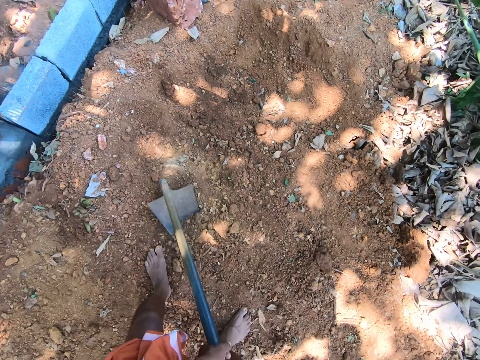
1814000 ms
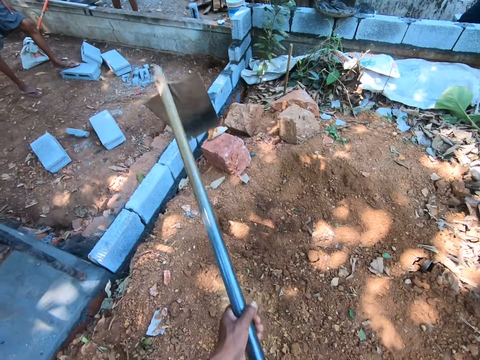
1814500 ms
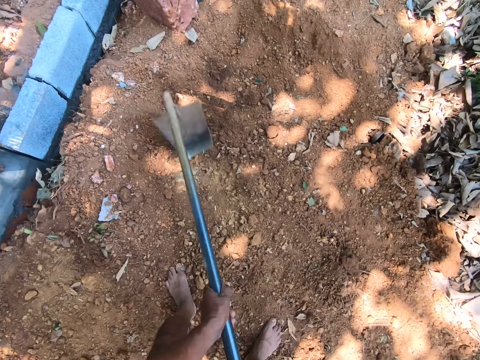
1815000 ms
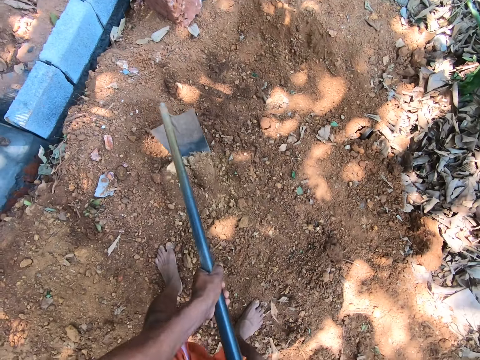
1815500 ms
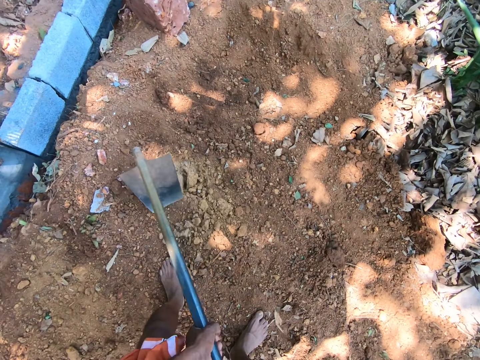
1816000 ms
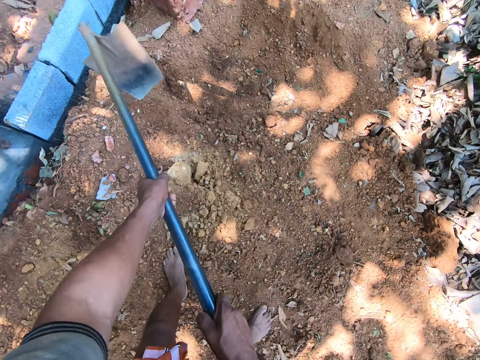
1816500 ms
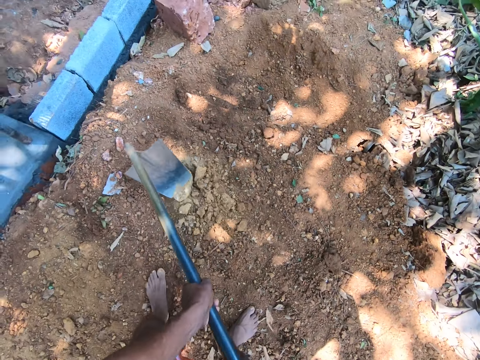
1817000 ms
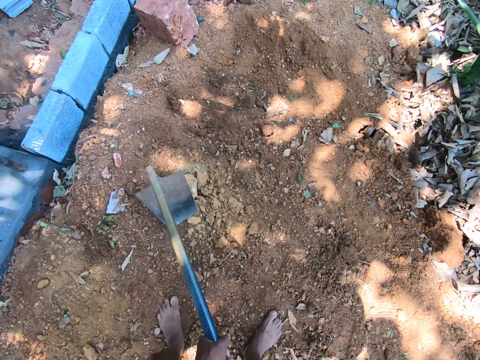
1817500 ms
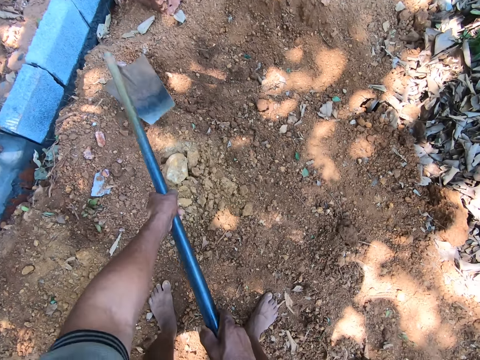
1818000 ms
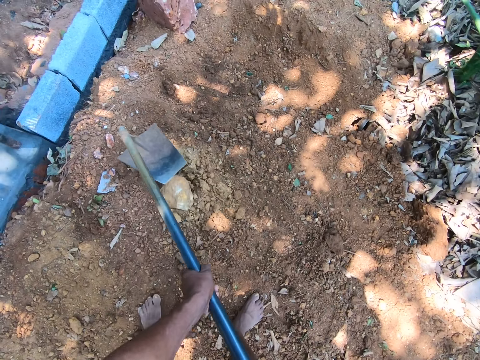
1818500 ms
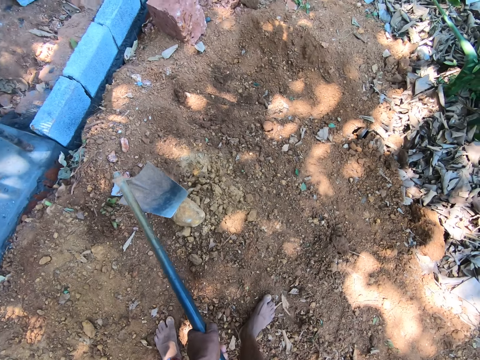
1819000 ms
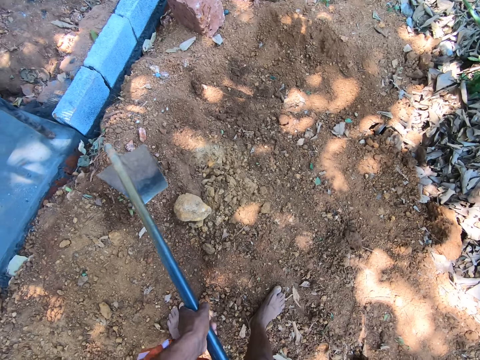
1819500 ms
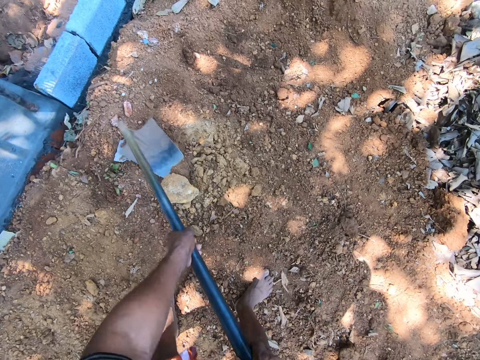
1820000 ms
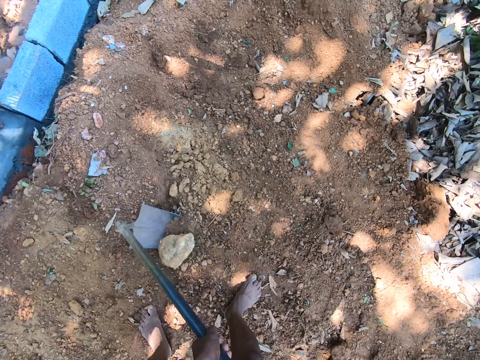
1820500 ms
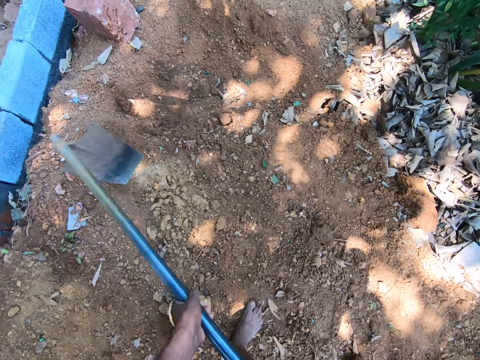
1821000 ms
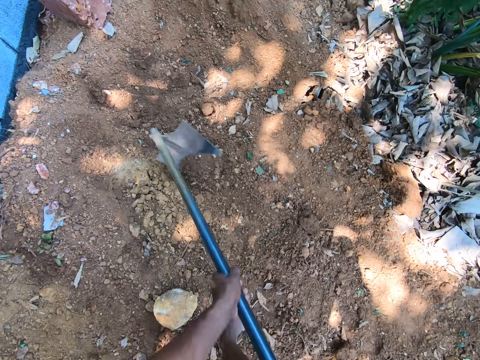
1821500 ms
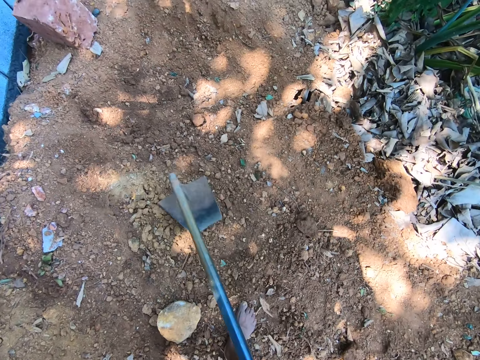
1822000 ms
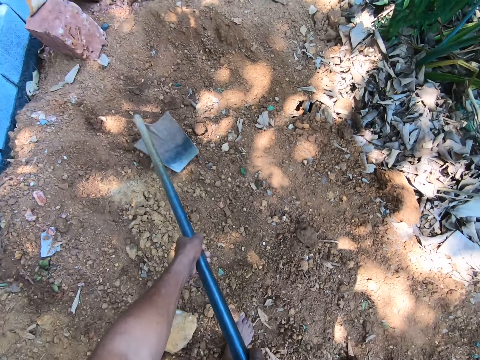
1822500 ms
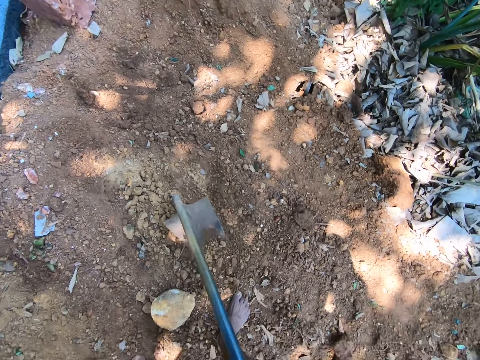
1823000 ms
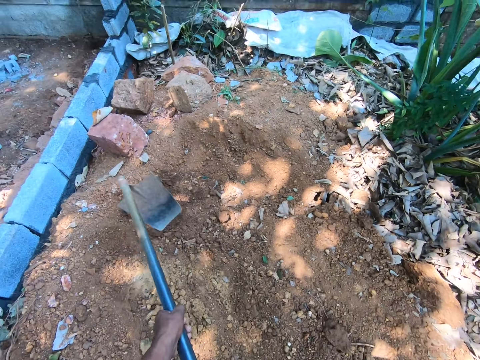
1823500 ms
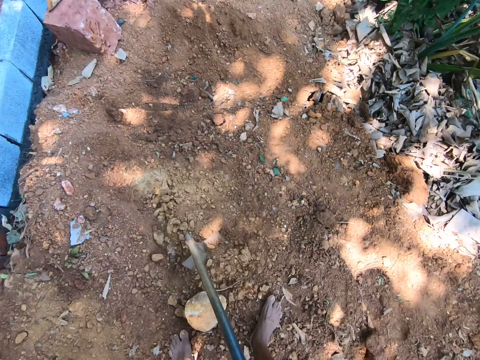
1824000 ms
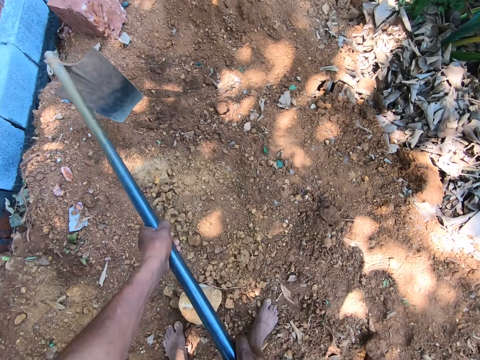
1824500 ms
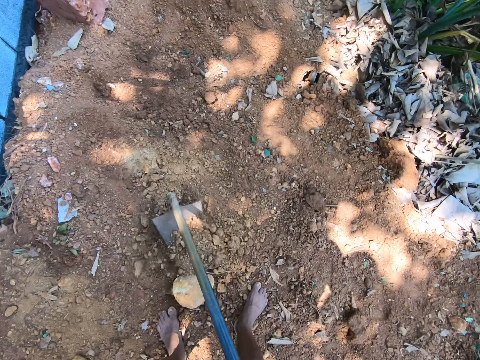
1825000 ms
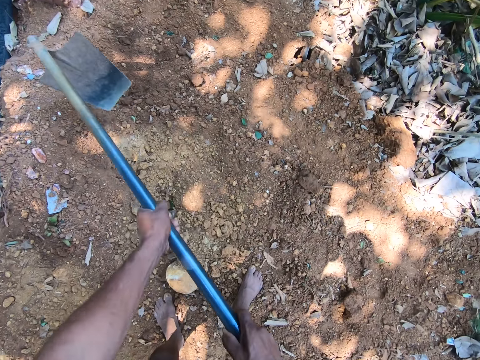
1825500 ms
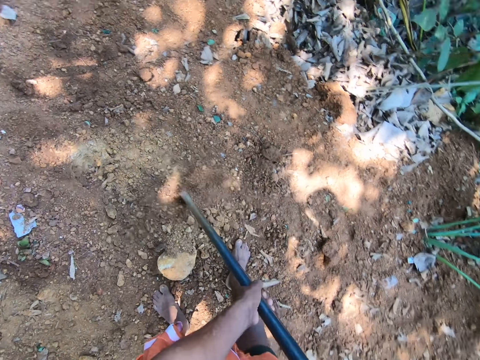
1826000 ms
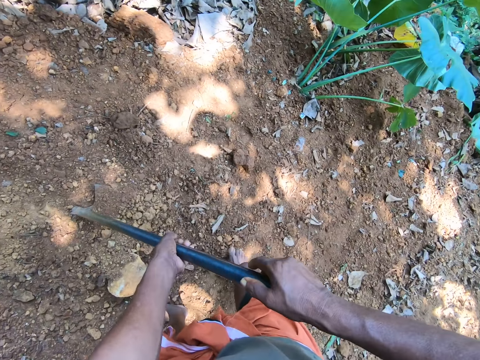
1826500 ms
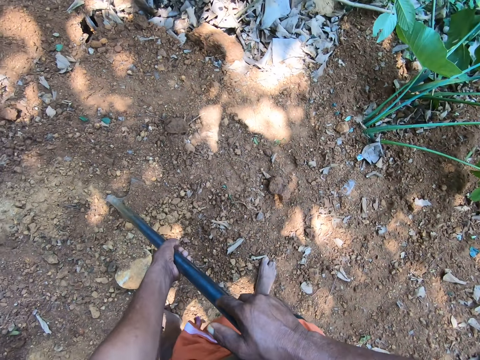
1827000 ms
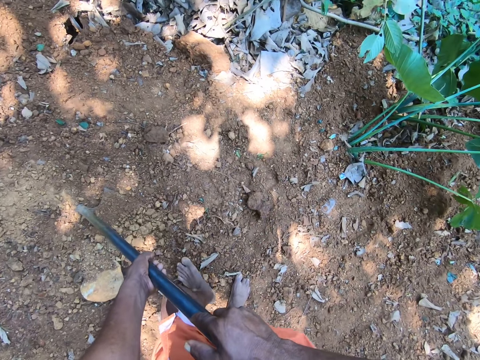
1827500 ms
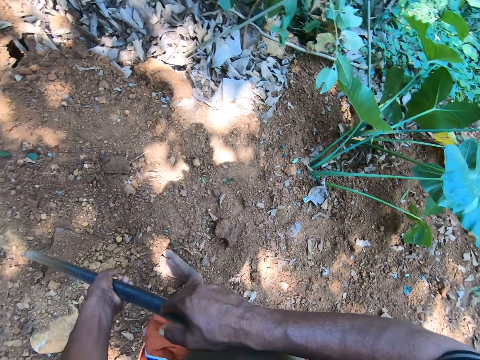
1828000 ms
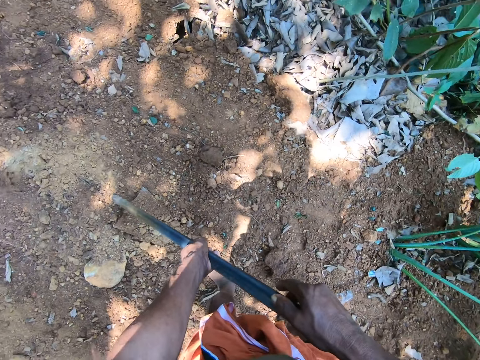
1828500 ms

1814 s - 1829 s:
The camera wearer drags a stone with the hoe in his hands. He spreads the soil with the hoe in his hands.

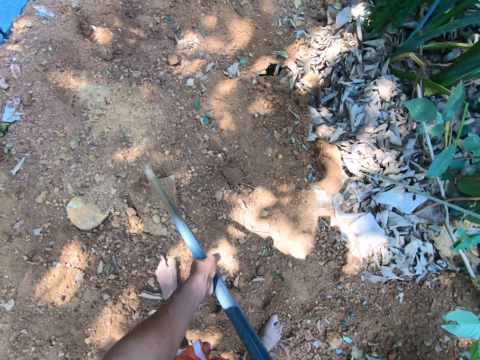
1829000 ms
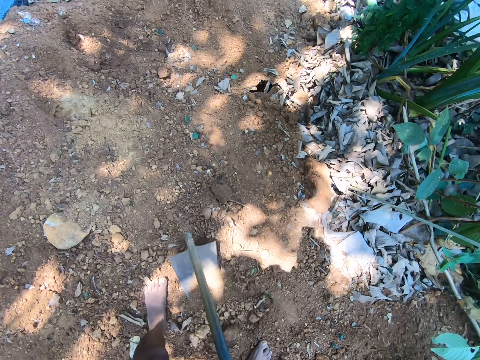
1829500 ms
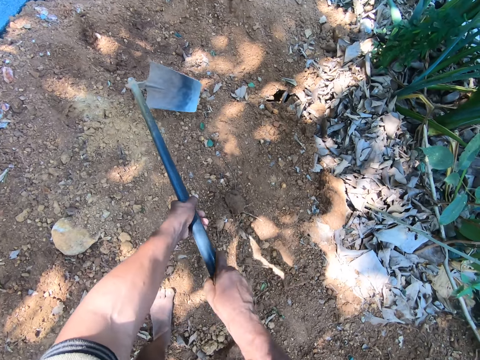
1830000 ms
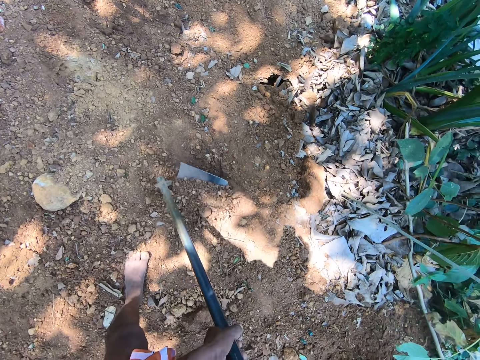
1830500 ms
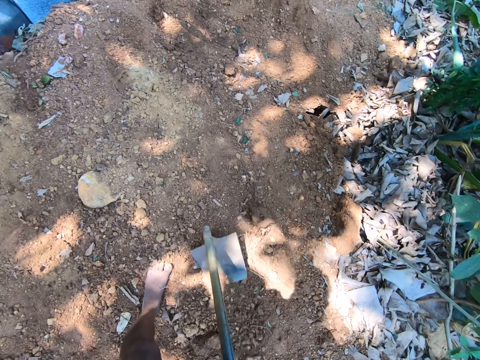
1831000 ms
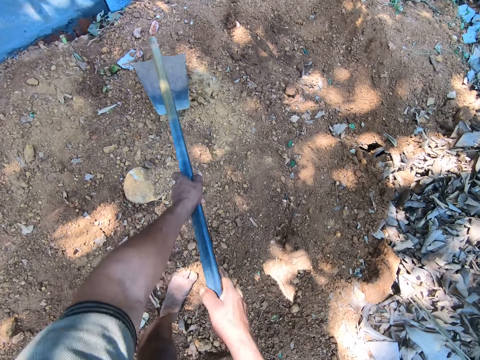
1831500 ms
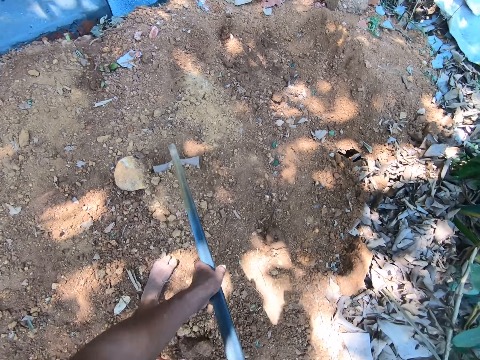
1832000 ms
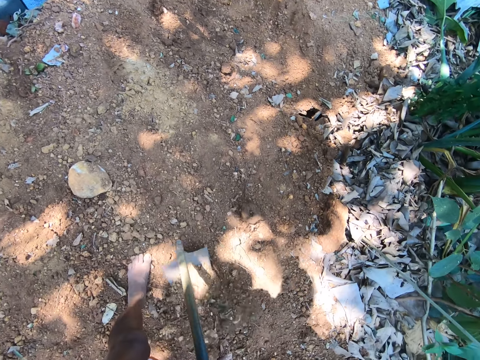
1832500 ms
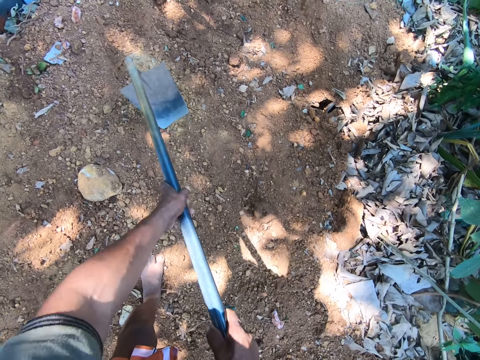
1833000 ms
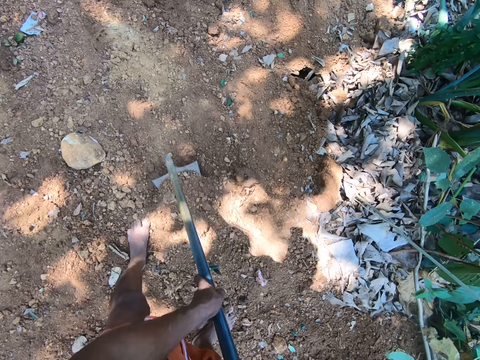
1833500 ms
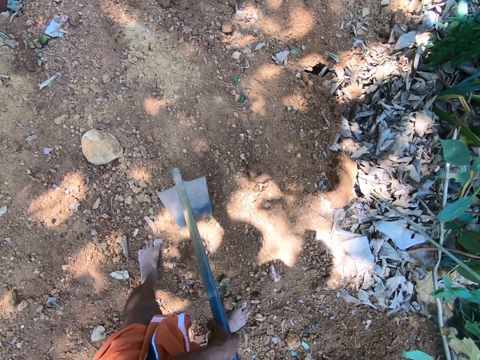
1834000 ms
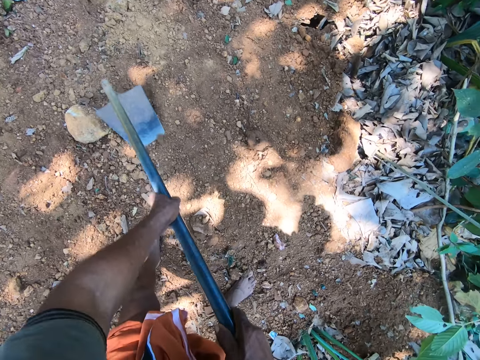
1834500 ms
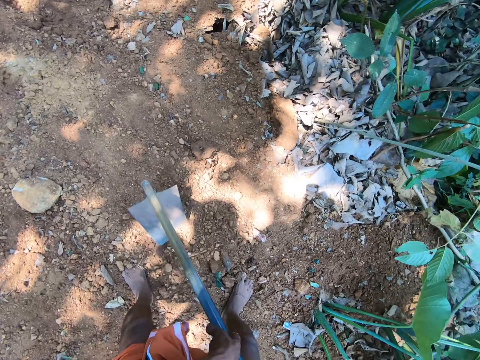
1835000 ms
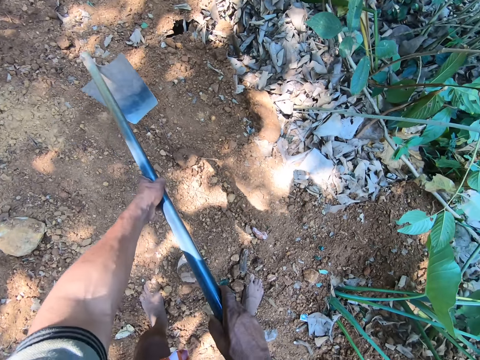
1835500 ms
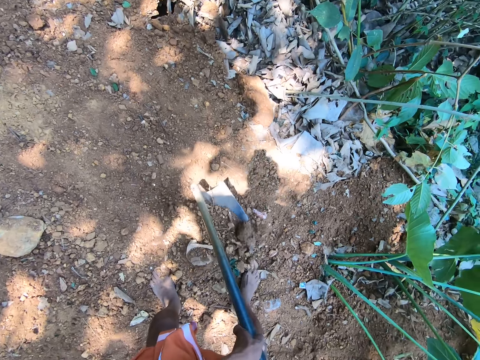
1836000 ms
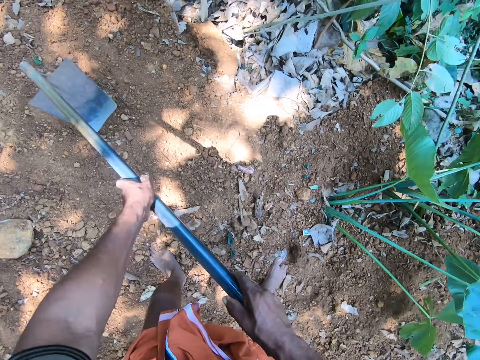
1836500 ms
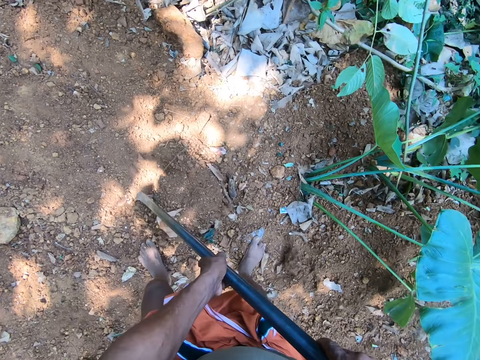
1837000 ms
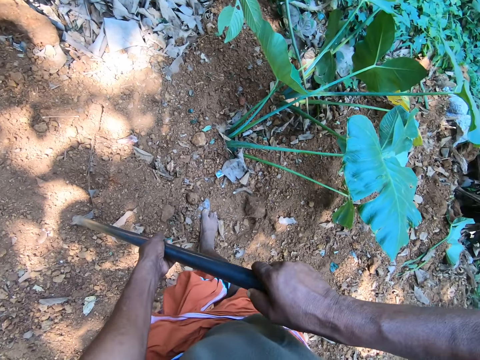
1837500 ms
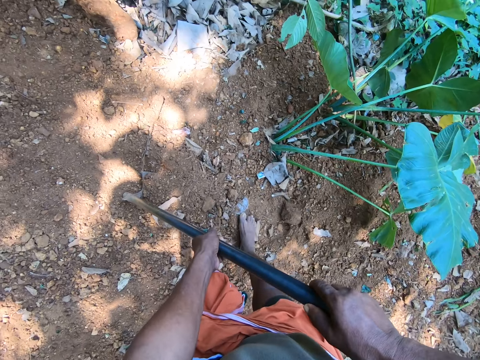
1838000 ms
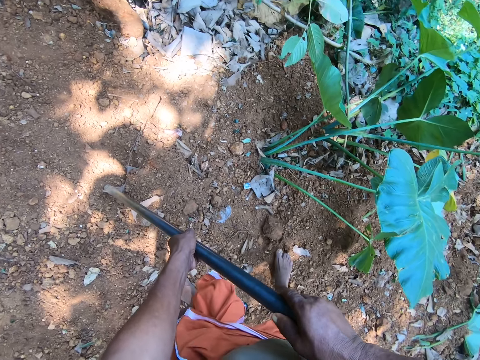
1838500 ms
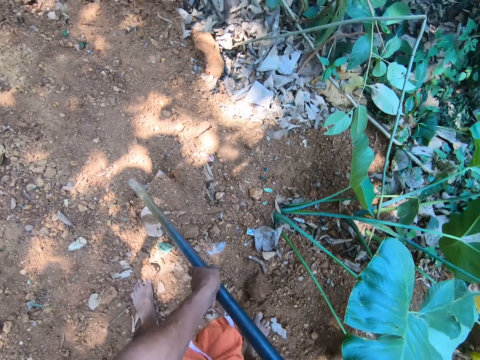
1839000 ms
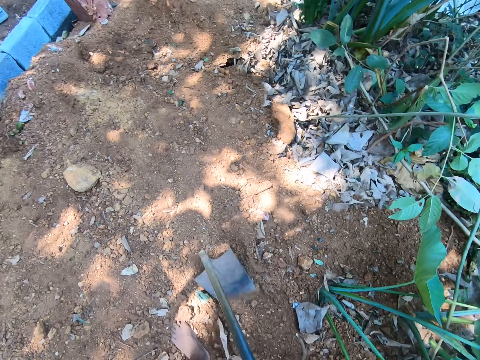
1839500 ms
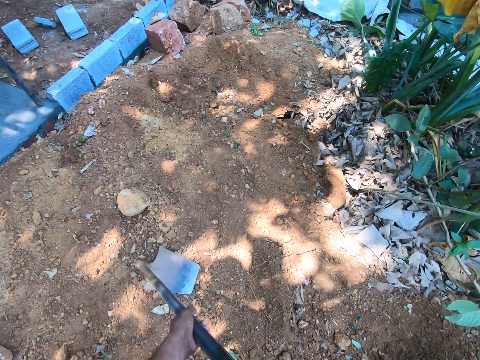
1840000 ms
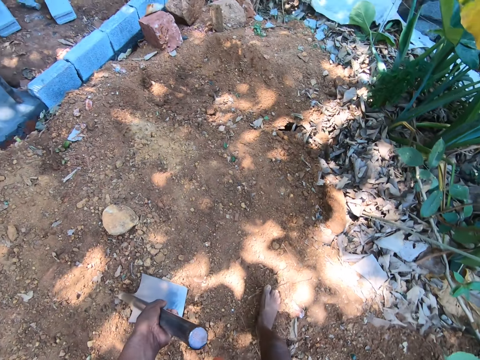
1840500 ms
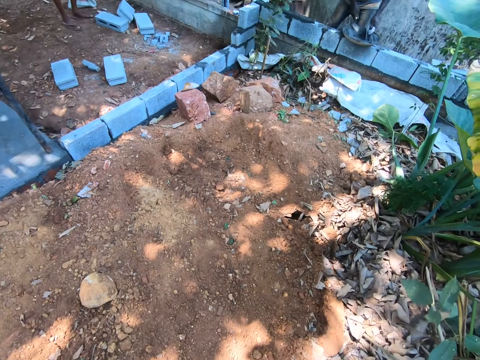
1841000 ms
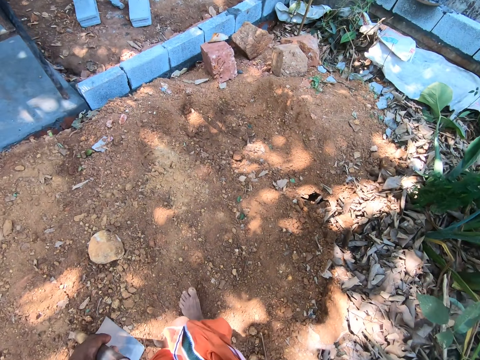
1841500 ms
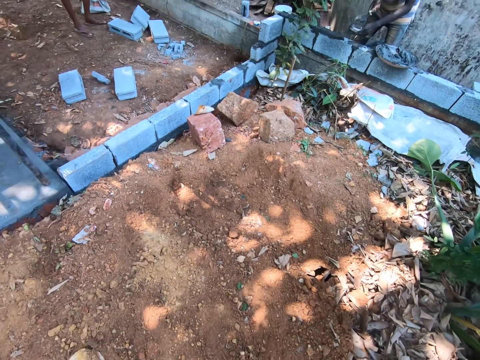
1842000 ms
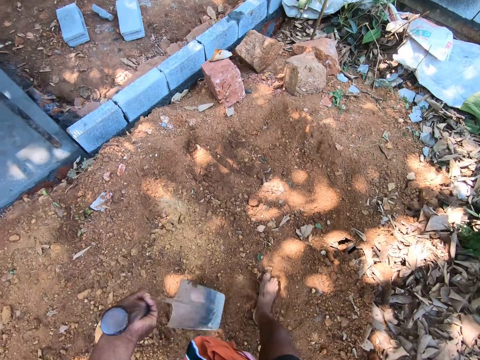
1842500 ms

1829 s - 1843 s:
The camera wearer holds the hoe with his left hand. He walks.
